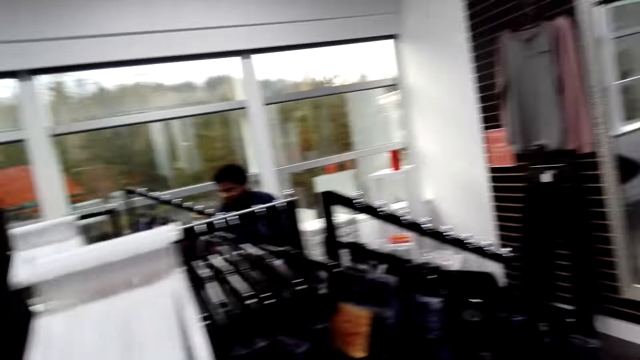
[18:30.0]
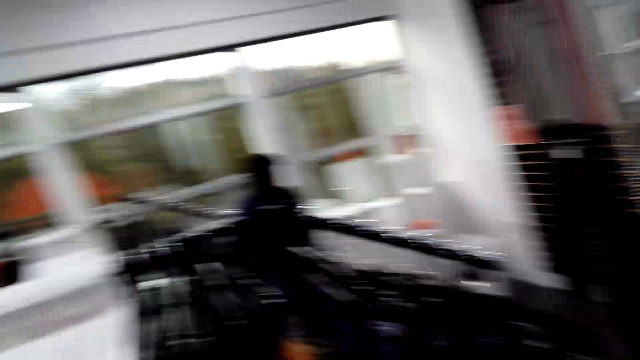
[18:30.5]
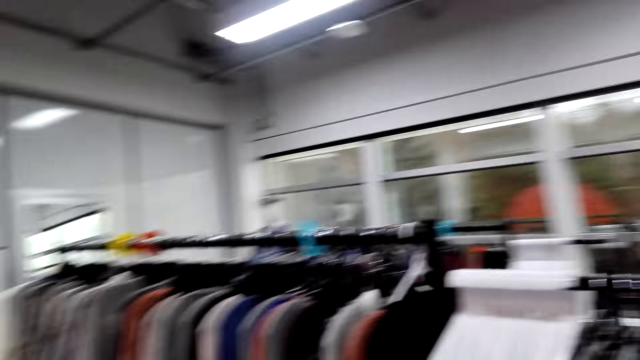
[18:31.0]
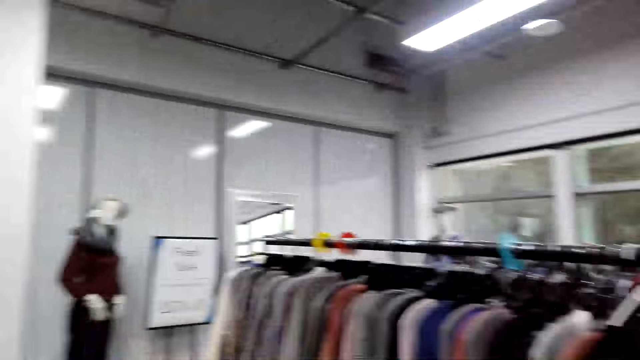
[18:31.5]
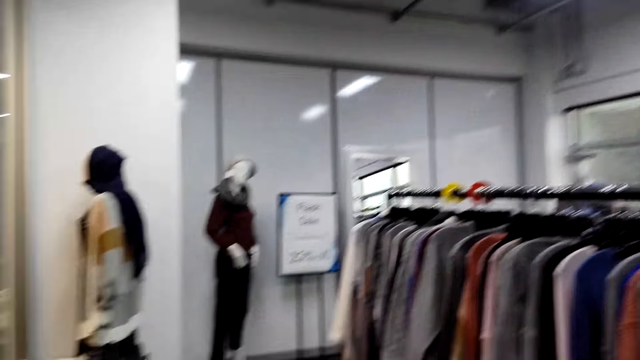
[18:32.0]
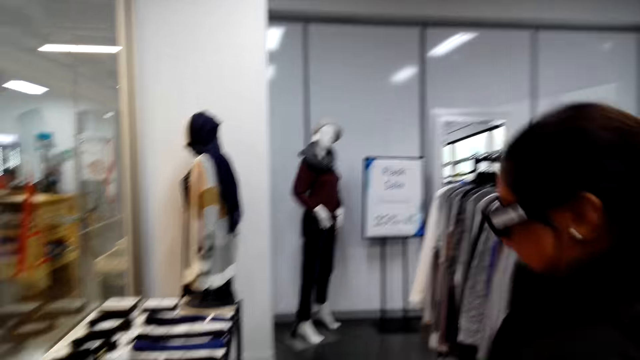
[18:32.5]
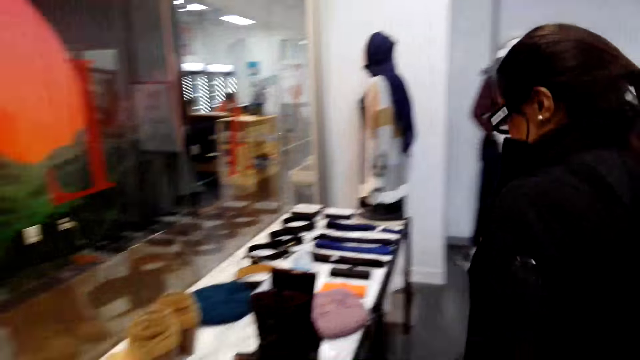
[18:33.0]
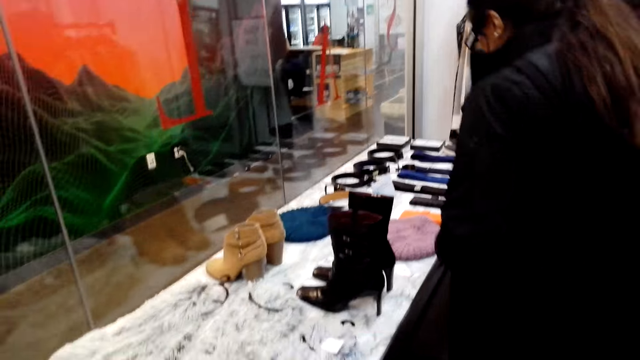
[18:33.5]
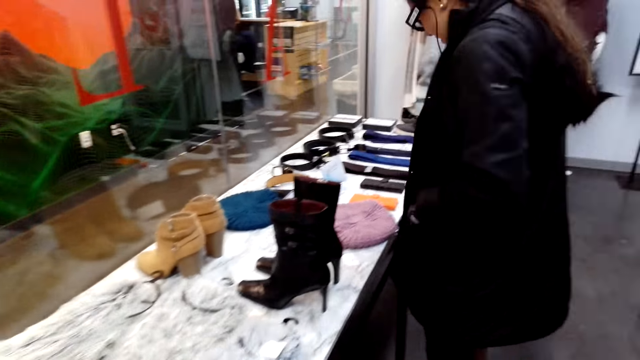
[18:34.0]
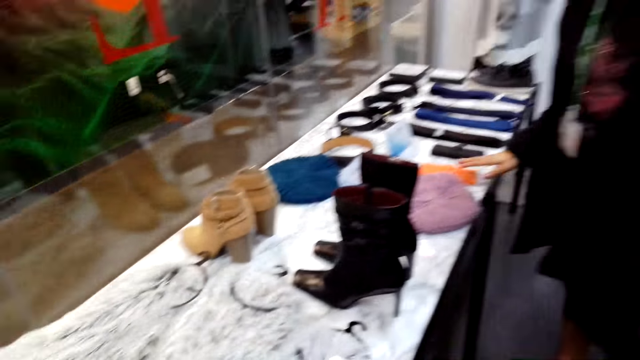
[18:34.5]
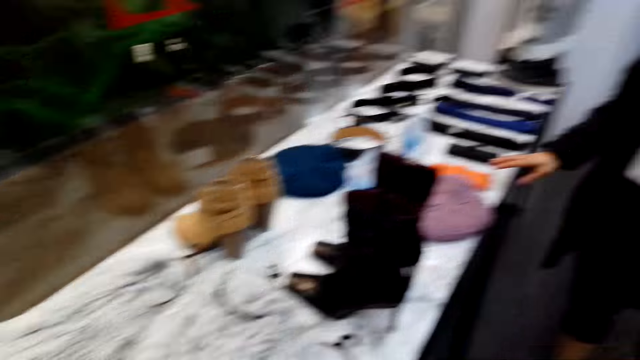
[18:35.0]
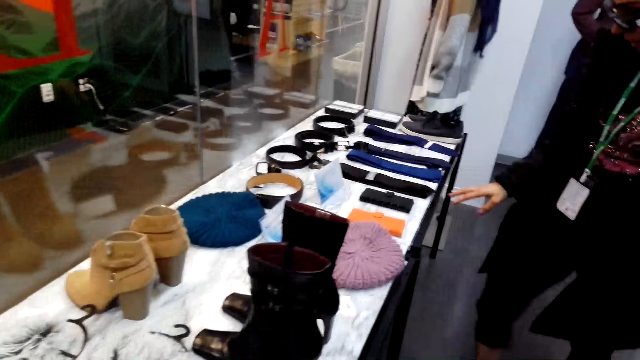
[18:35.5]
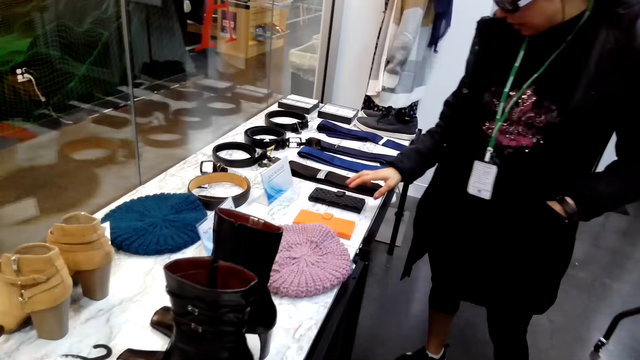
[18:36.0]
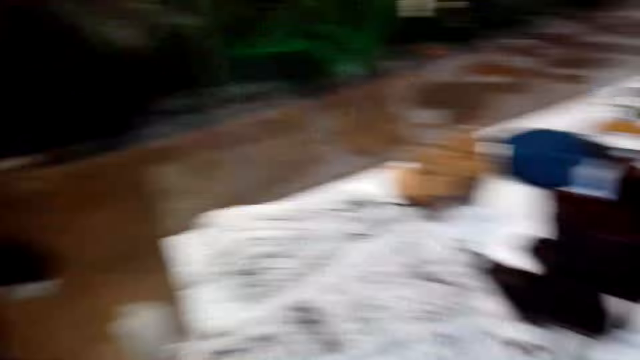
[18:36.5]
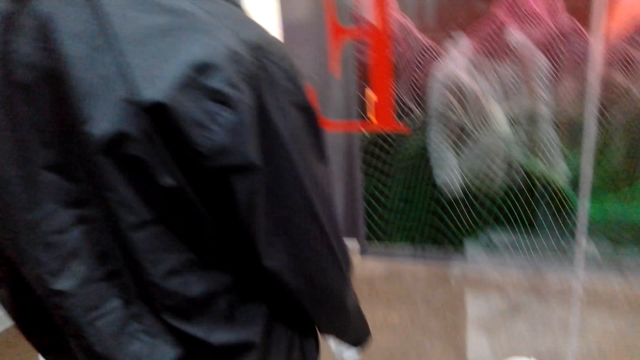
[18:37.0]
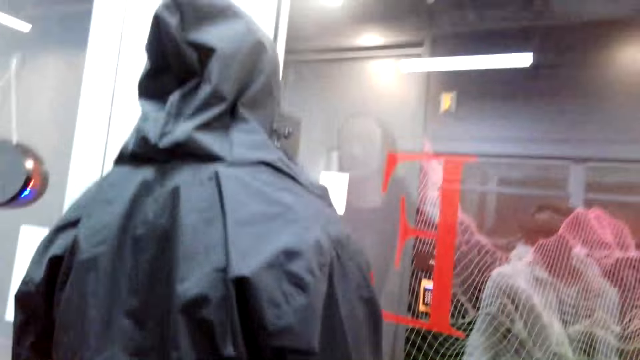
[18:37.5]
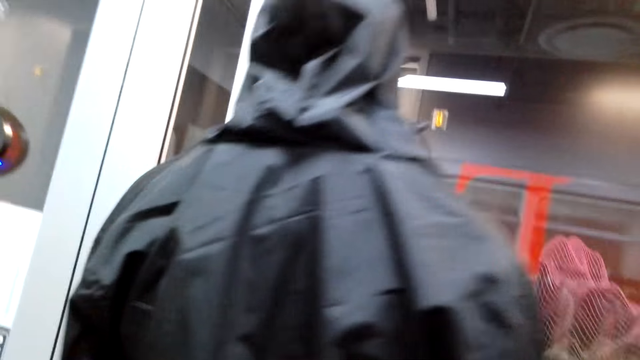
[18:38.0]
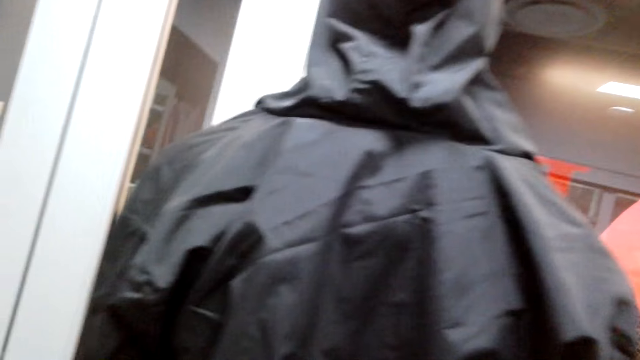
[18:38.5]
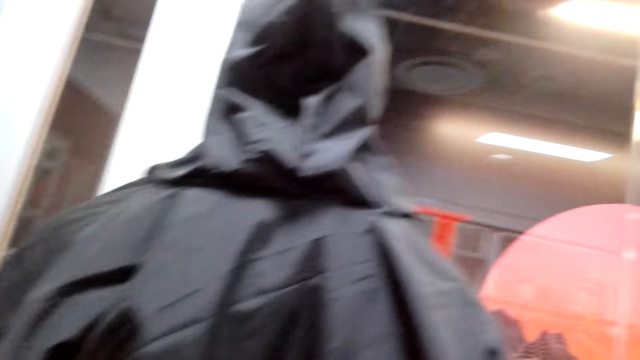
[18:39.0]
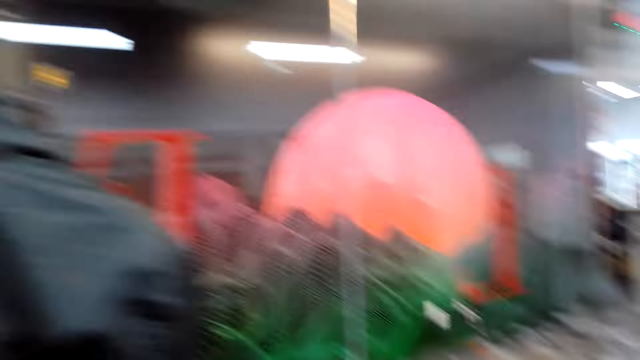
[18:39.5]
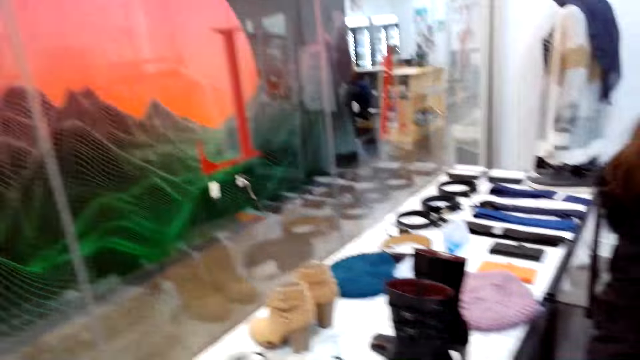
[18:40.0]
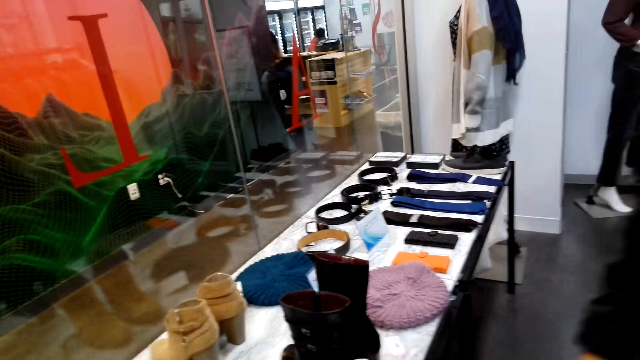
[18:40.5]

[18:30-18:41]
A woman moves around. The camera wearer dialogues with the woman. They look around.

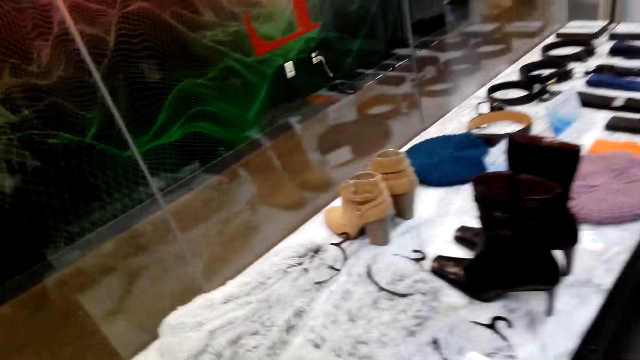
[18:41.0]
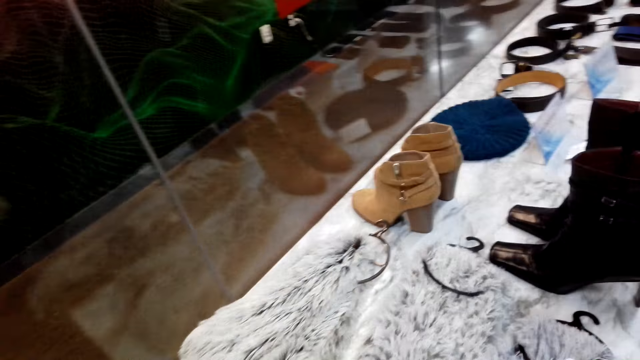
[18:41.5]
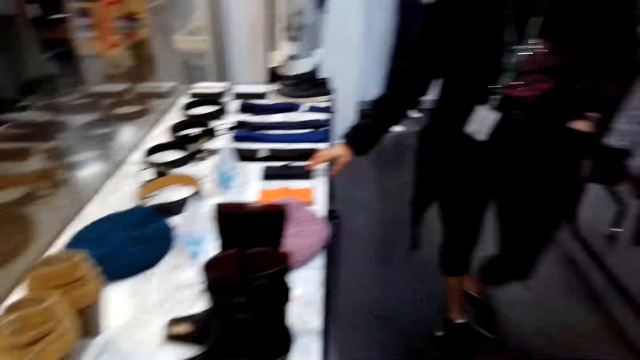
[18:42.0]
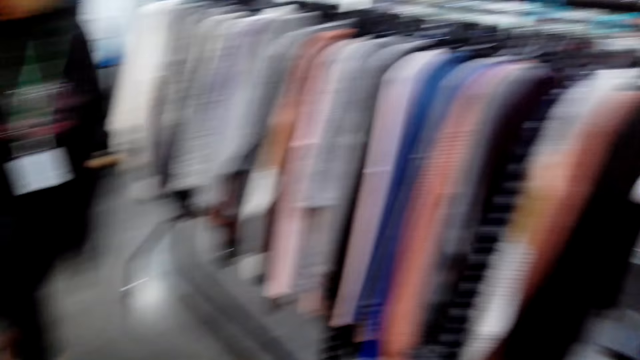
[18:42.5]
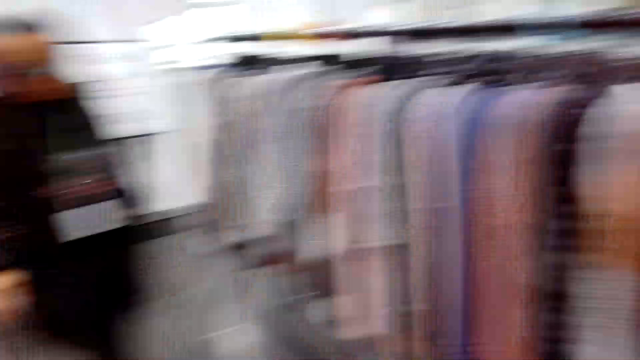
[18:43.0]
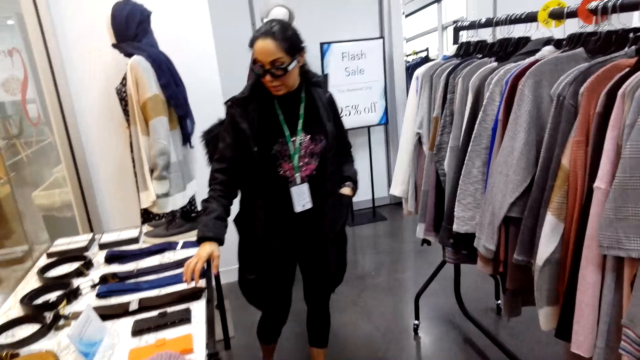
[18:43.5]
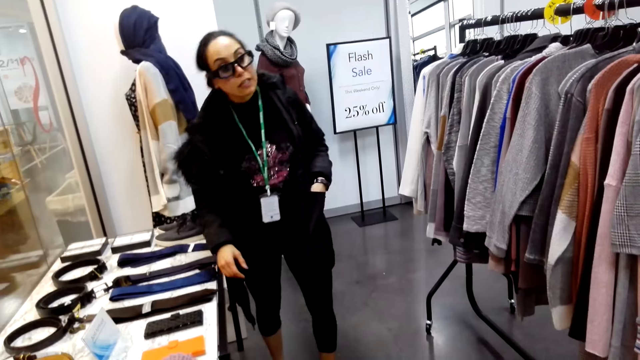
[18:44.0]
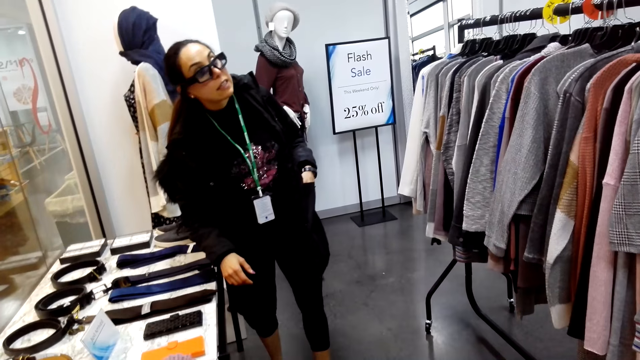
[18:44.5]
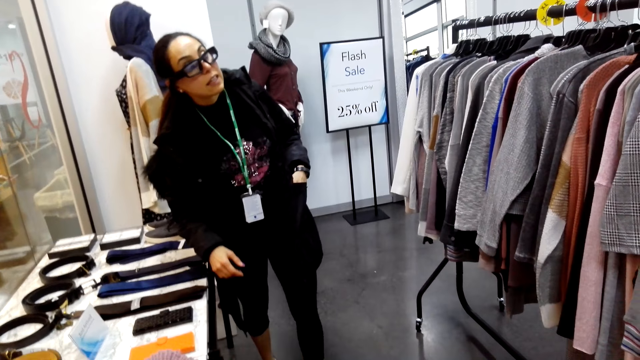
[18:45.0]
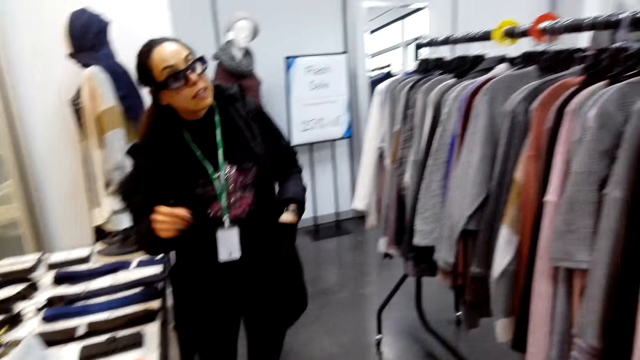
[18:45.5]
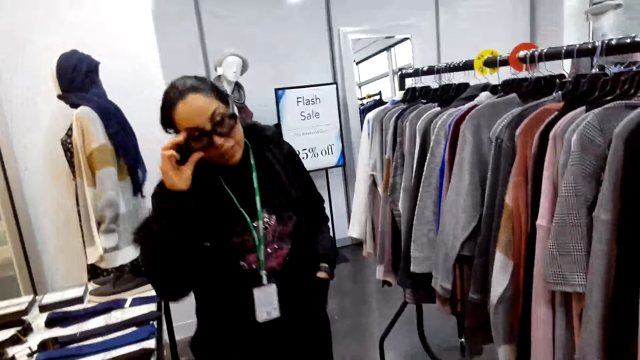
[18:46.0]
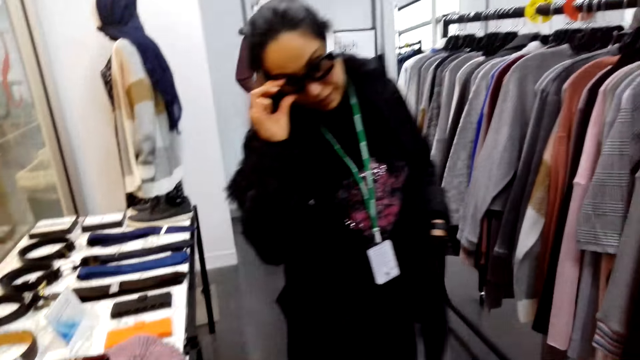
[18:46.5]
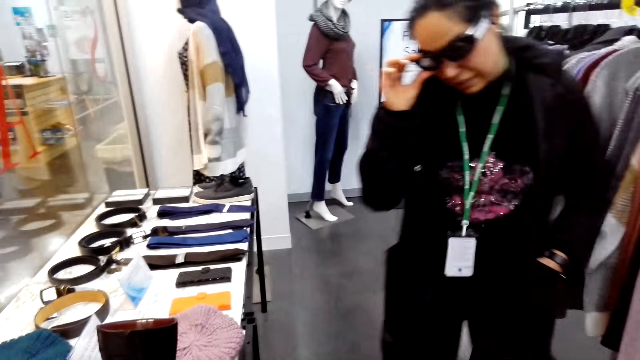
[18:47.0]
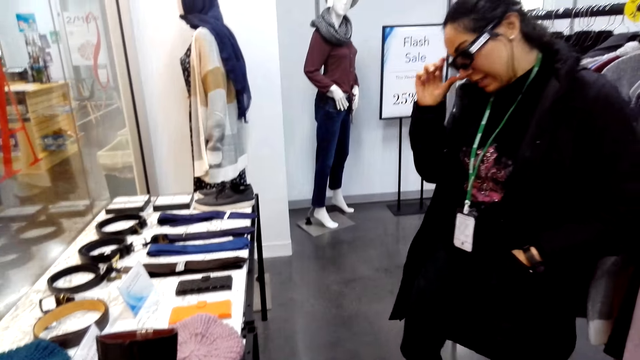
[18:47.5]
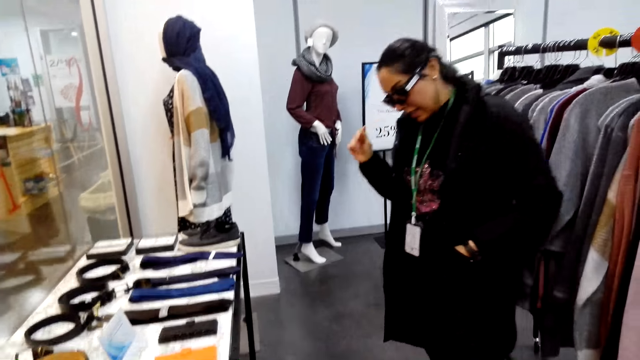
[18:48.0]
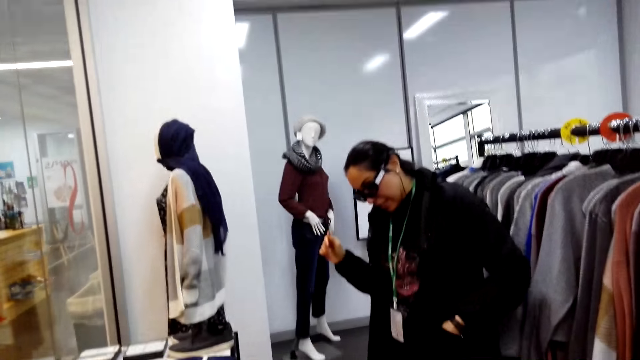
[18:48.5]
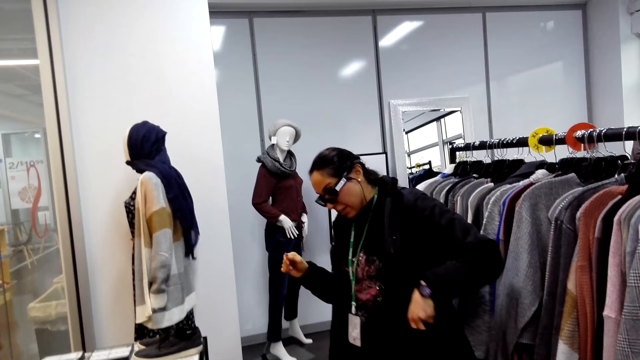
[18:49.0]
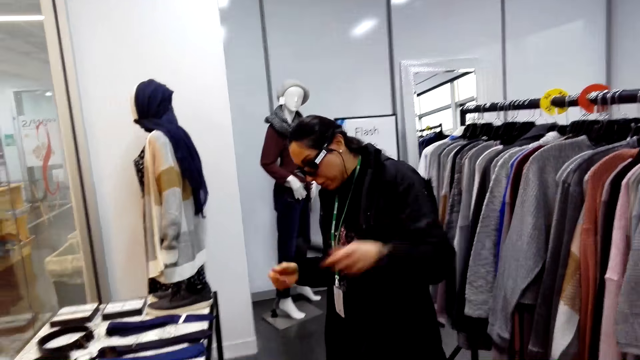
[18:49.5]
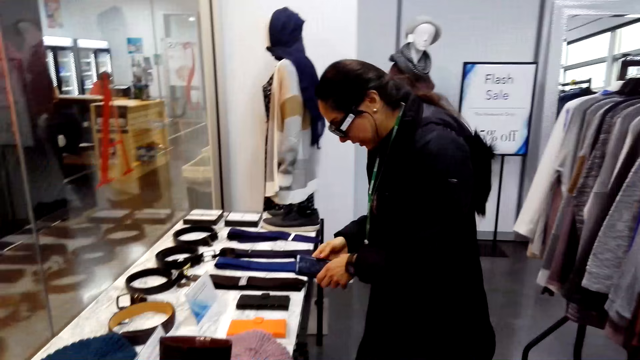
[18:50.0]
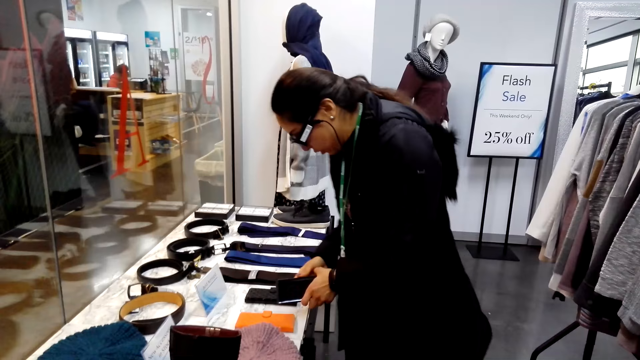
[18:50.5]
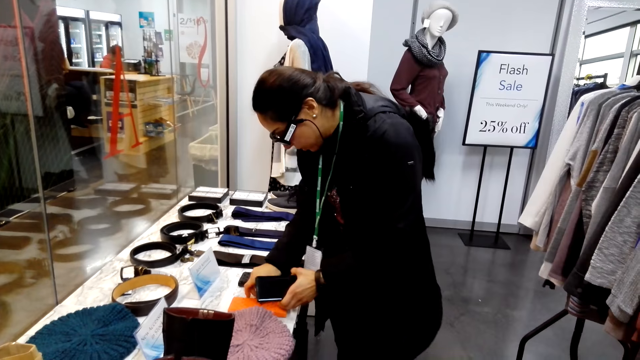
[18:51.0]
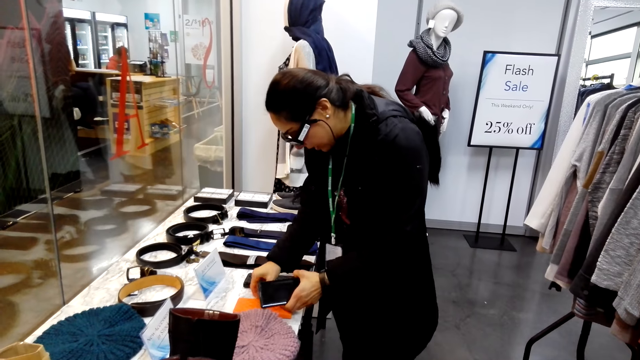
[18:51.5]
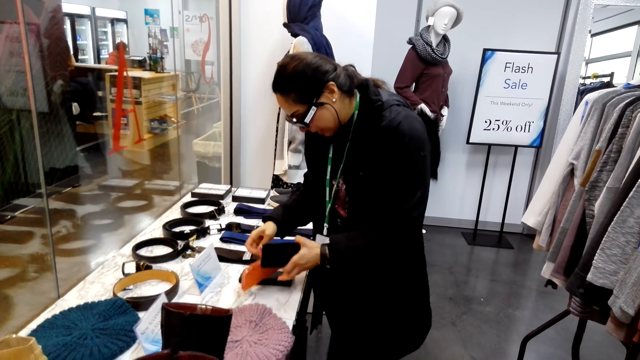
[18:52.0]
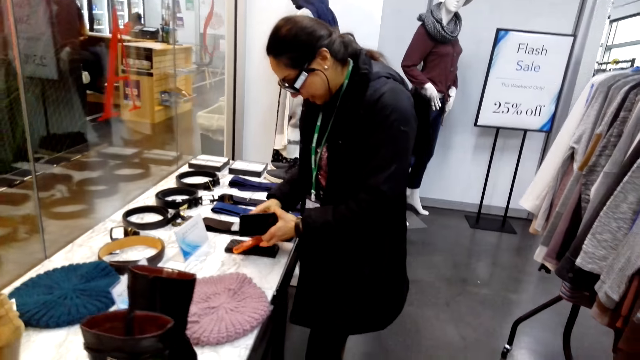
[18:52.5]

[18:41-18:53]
A woman moves around. The camera wearer talks to the woman. The woman touches her glasses. The camera wearer picks up a phone. They pick up a phone wallet.
